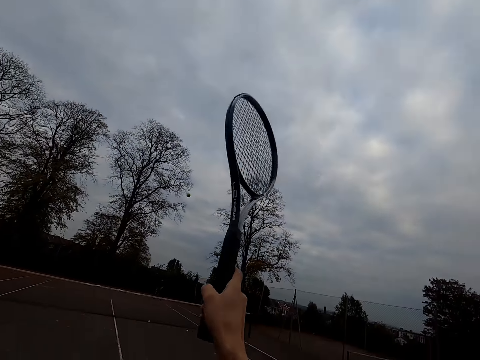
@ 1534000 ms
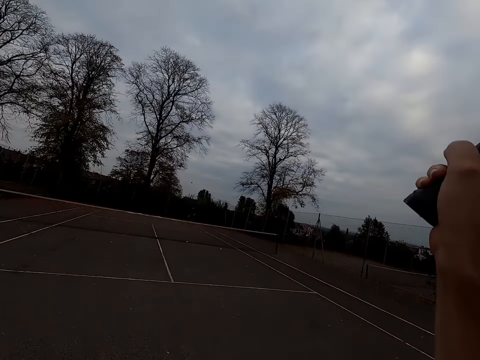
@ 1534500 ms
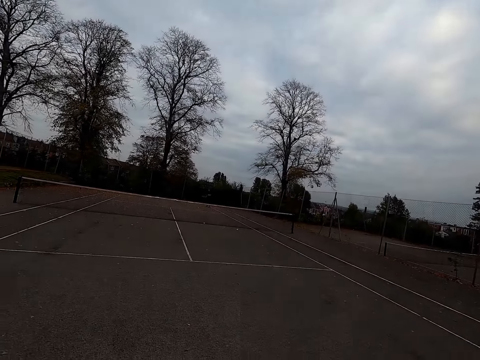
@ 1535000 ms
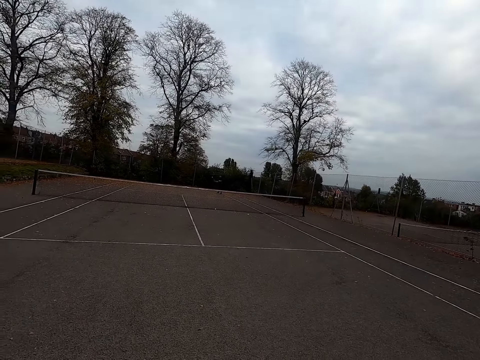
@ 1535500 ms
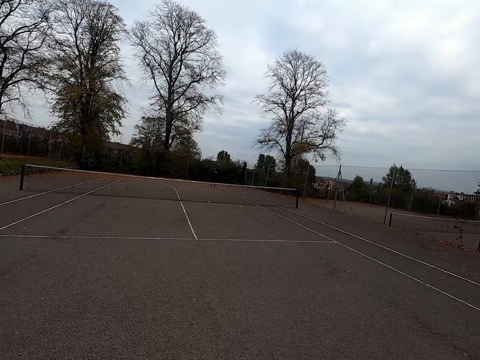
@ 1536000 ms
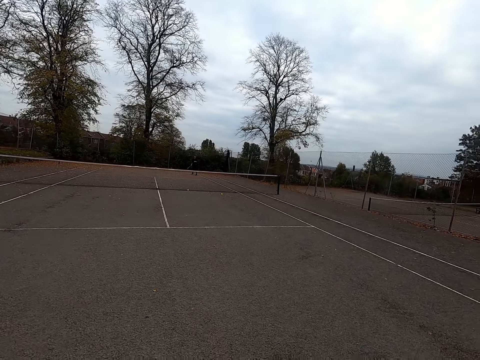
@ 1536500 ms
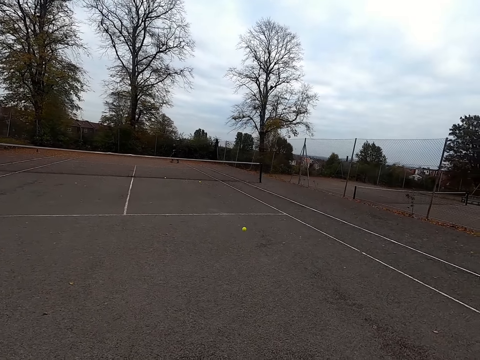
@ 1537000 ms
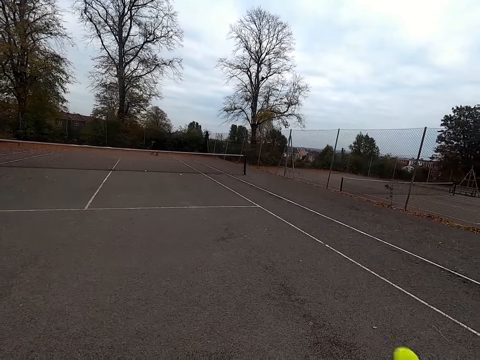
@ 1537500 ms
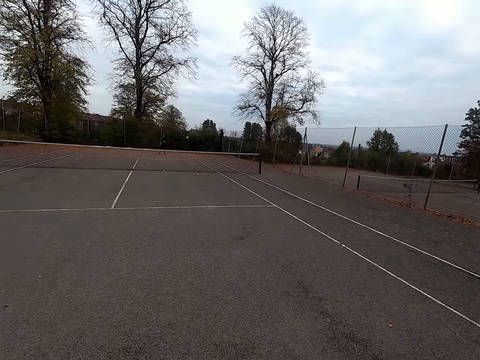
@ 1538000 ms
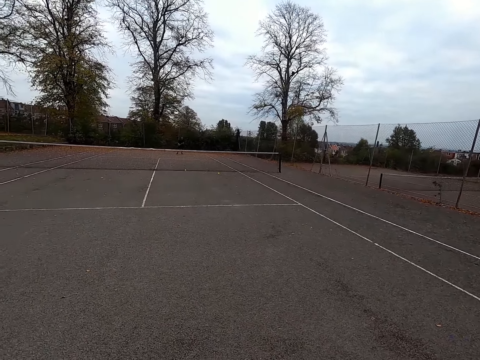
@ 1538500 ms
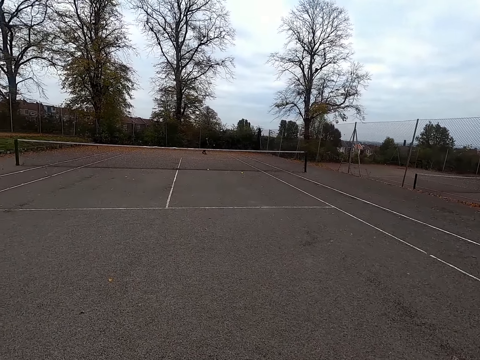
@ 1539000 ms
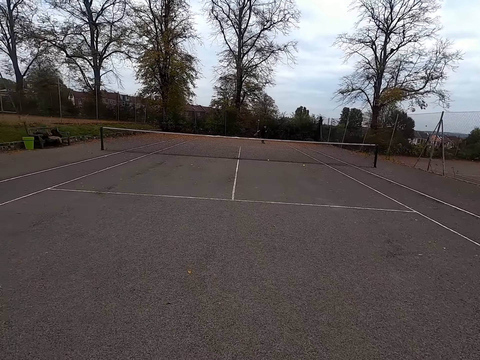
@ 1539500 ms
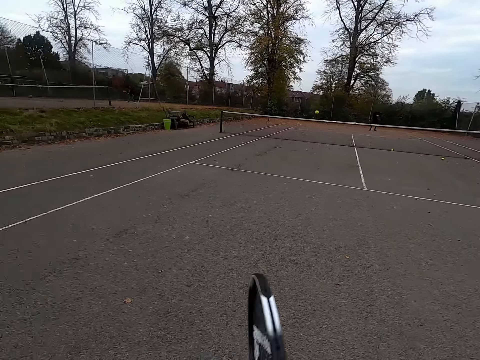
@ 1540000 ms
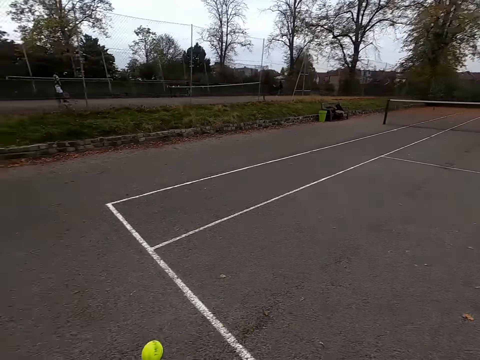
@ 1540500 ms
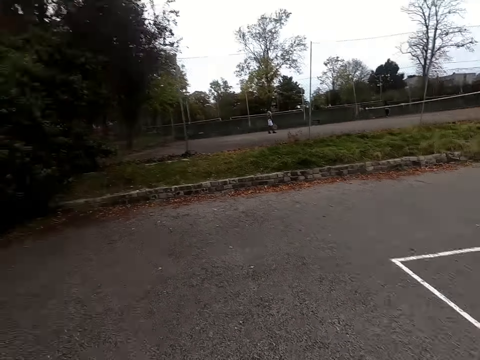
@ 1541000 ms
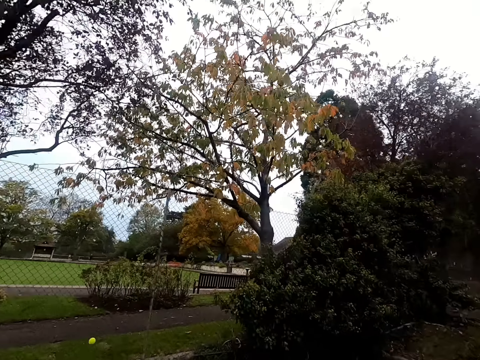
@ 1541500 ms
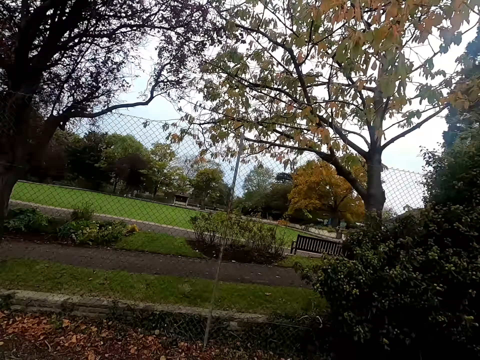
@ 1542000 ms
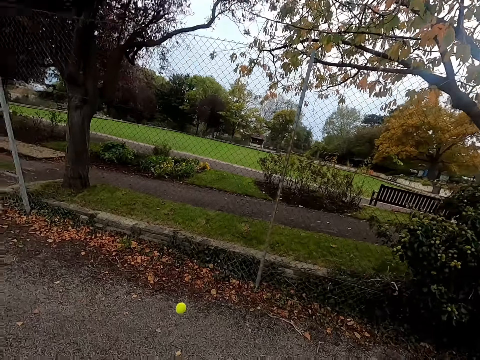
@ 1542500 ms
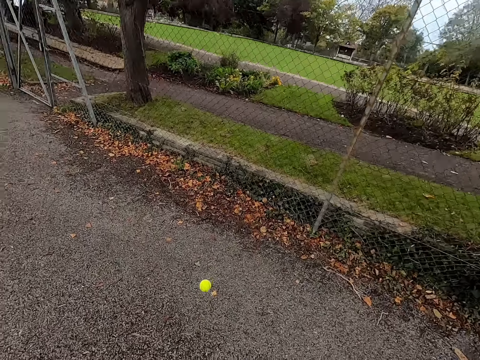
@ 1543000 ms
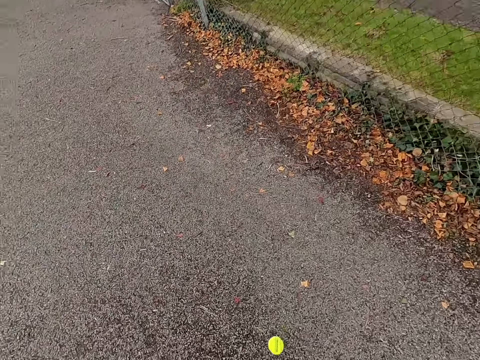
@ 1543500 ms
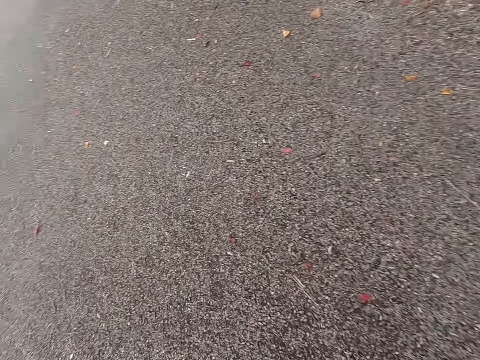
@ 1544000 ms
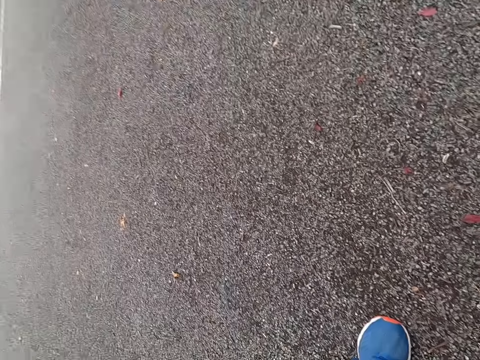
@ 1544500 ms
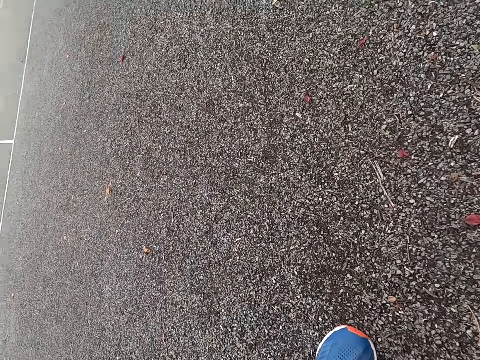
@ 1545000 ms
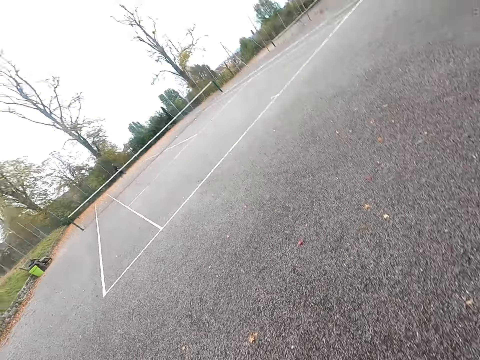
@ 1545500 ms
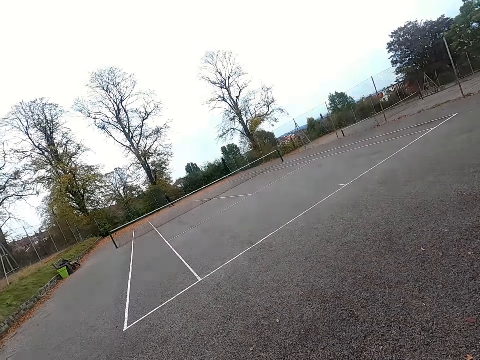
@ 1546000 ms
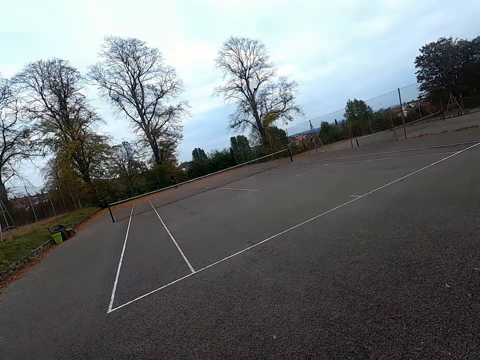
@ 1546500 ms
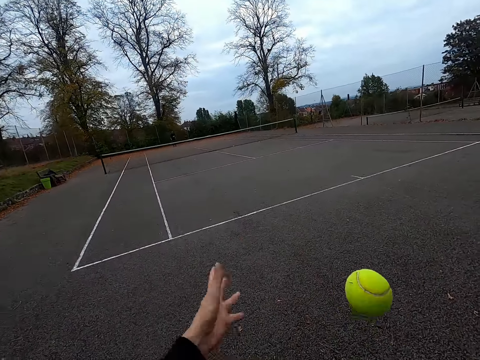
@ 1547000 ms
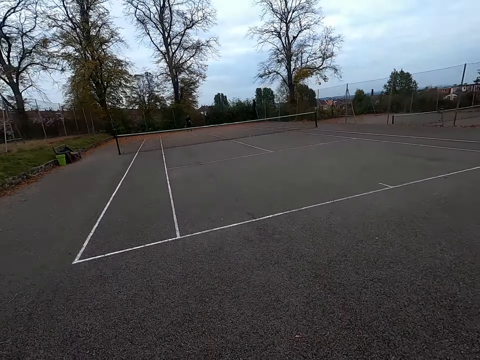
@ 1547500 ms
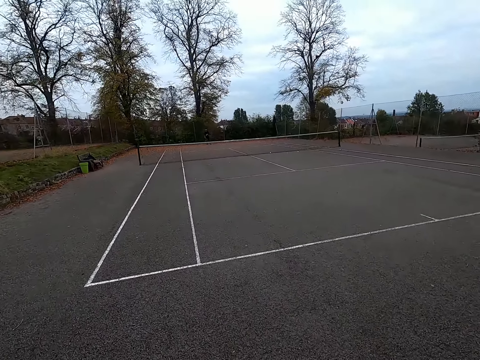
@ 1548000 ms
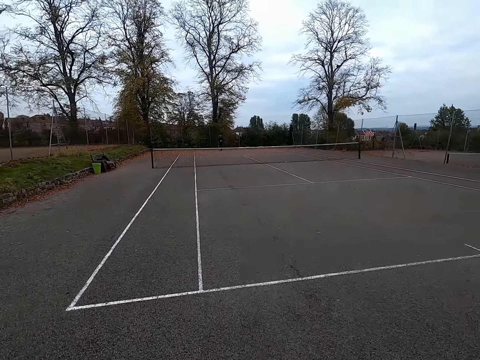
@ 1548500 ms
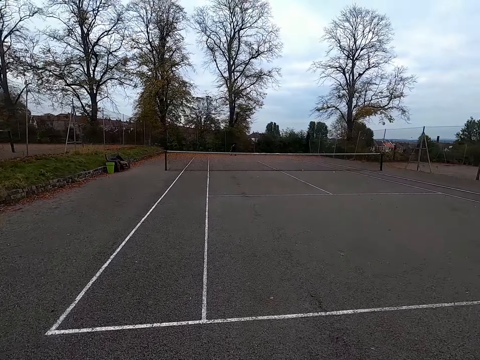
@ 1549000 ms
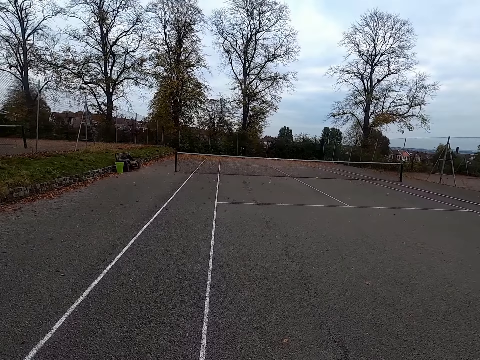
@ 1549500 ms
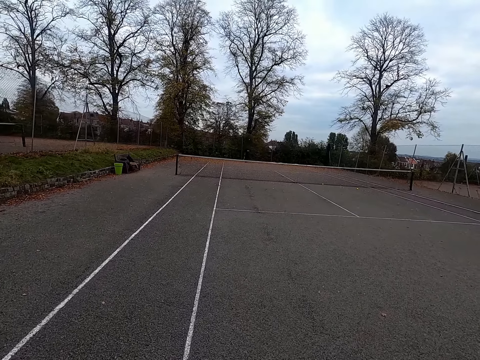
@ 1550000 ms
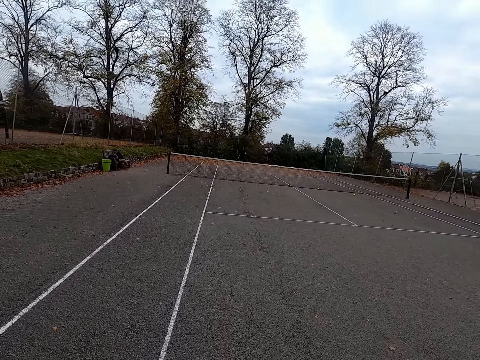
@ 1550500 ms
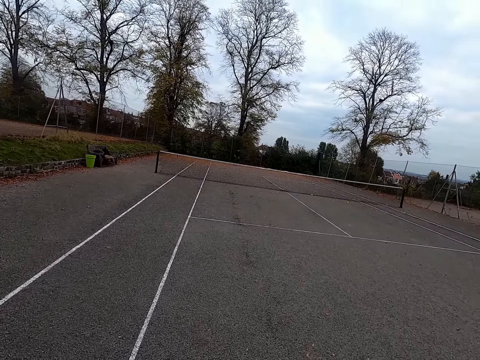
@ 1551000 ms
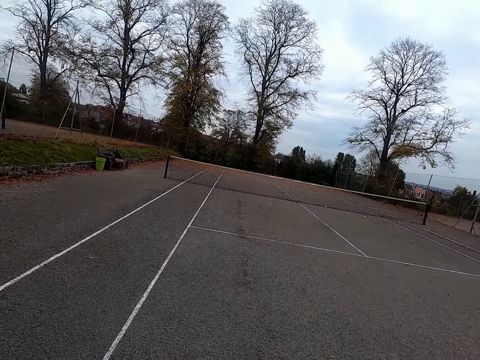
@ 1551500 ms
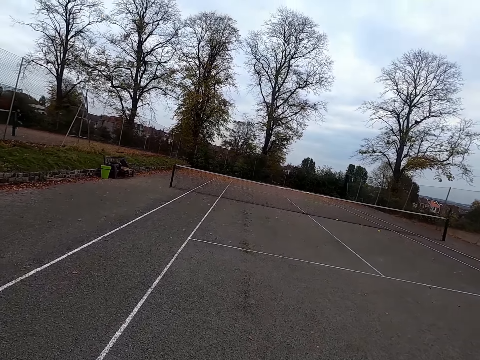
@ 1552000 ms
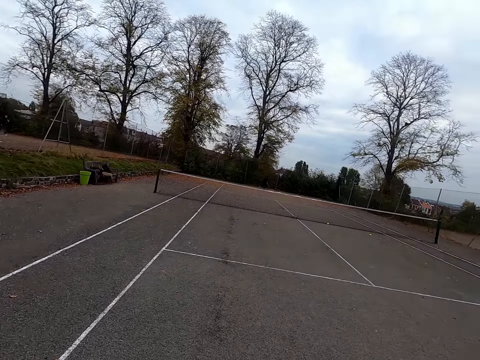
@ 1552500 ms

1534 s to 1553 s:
The camera wearer hits a ball with a racket. They walk around the tennis court. They hit the ball with the racket. They walk around the tennis court. They throw the ball. They hit the ball with the racket. They walk around the tennis court.

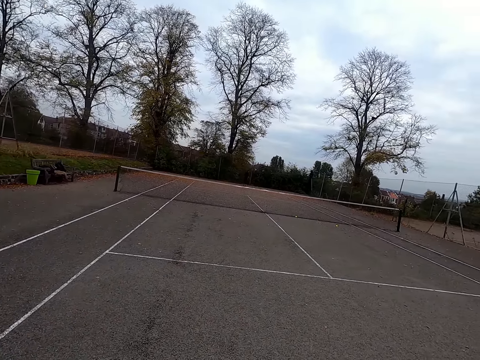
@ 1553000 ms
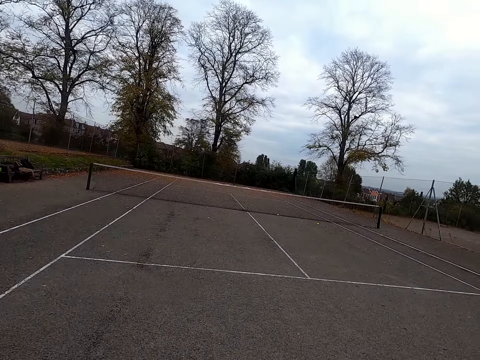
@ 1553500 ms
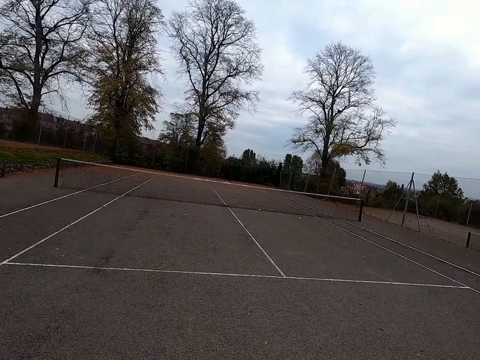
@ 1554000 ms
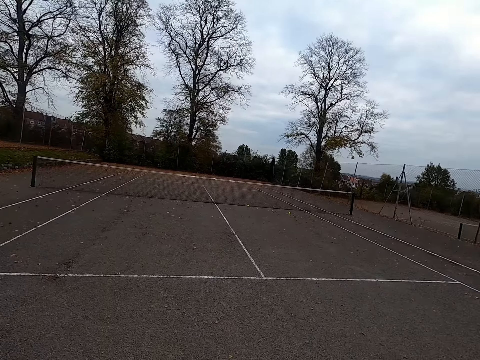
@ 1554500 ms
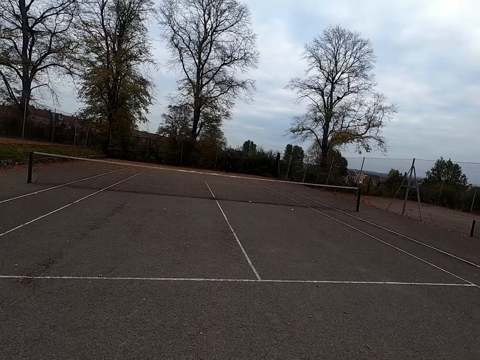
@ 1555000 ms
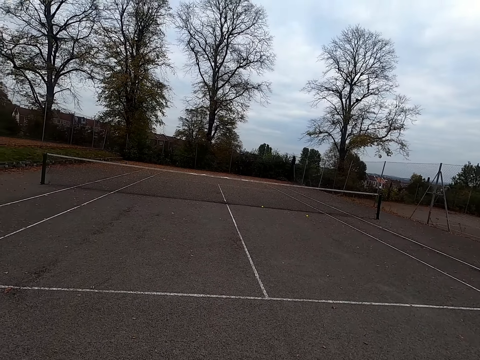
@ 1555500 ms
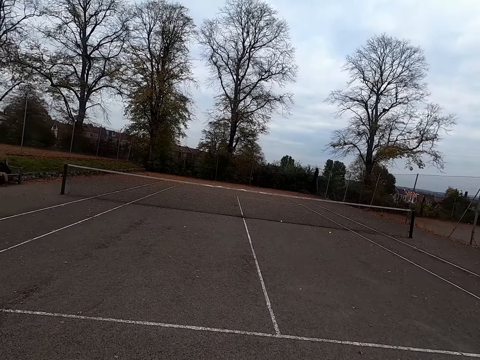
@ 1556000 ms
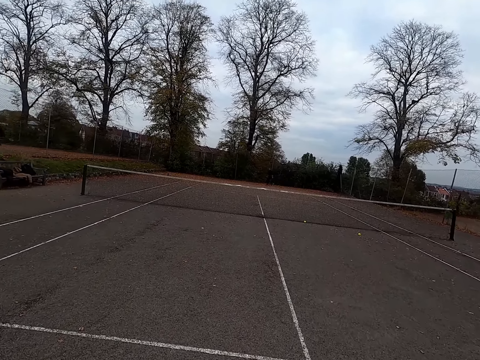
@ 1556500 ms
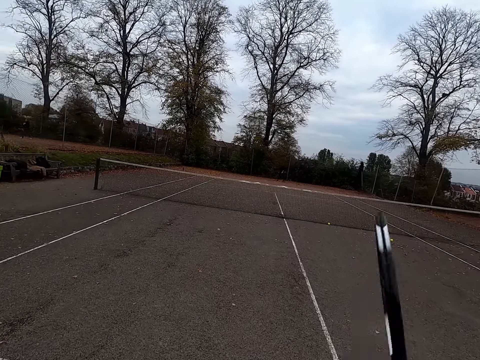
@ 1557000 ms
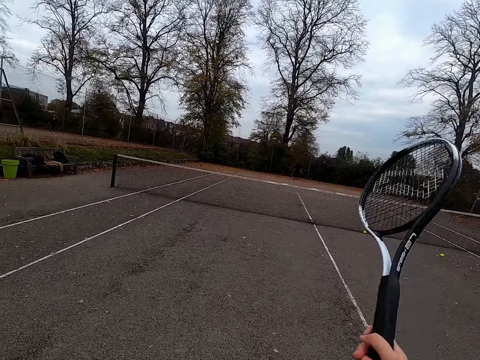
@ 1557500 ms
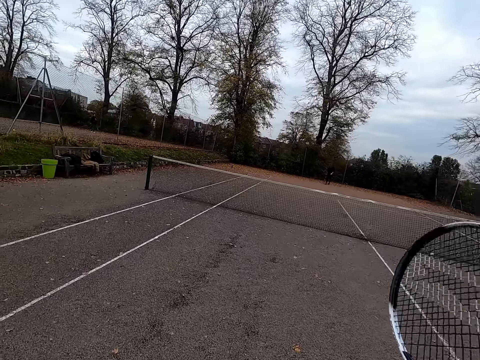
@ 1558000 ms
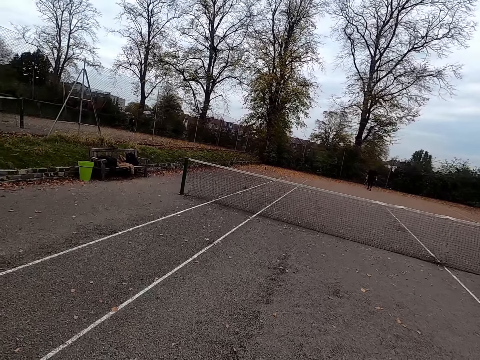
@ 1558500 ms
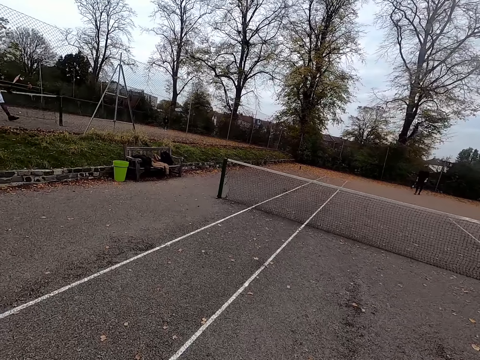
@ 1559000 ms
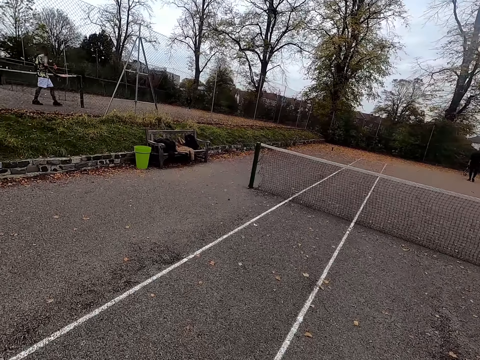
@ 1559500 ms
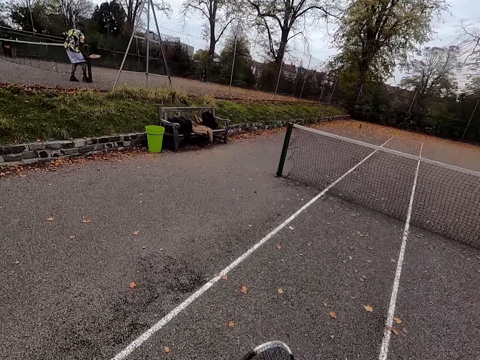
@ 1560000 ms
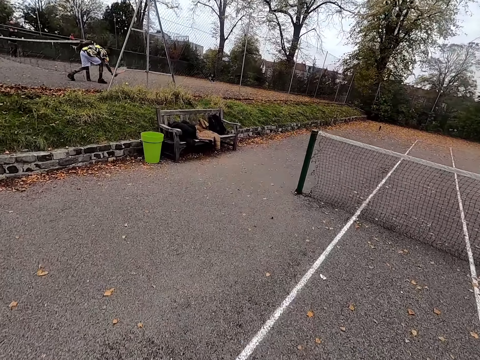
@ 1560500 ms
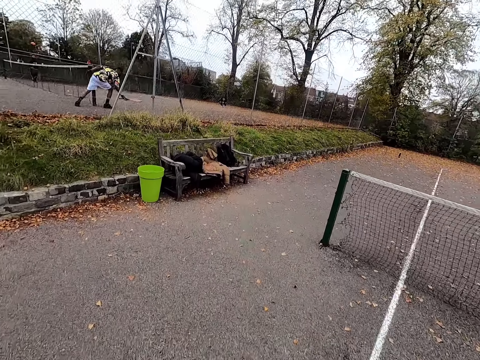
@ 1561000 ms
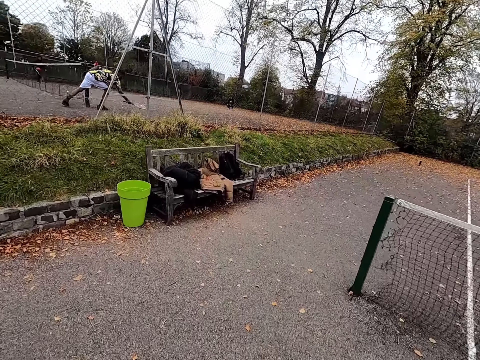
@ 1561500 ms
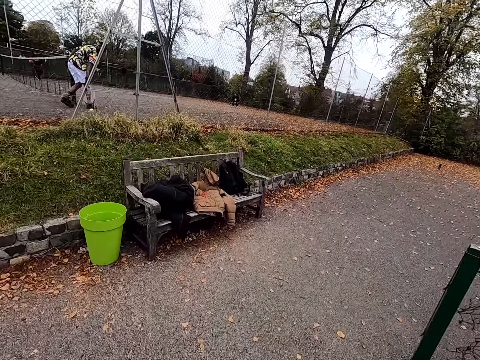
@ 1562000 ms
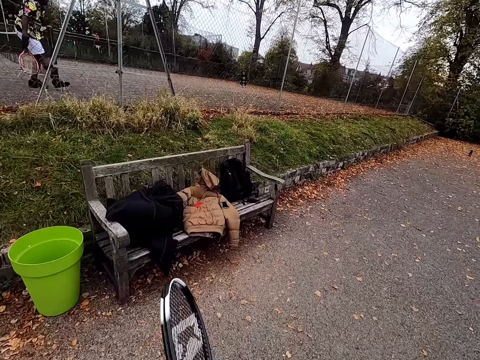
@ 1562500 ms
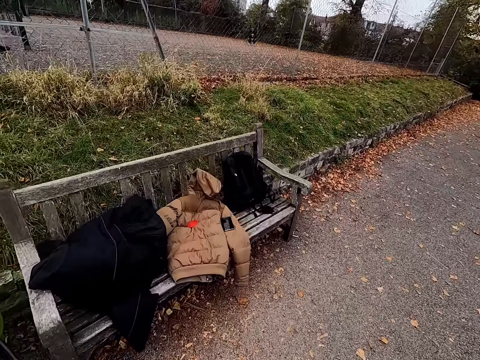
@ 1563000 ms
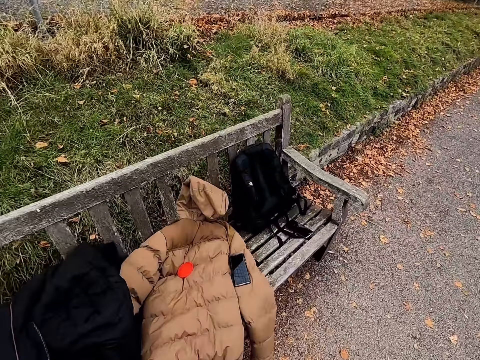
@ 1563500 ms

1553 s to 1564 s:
A man hits a ball with a racket. The camera wearer walks around the tennis court.
